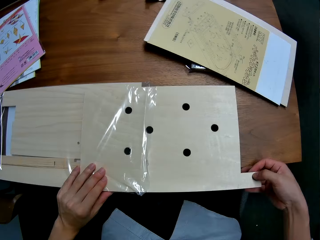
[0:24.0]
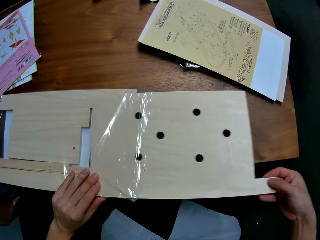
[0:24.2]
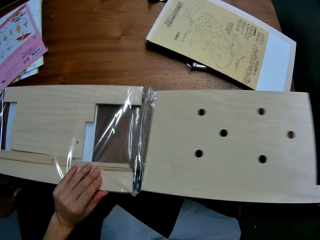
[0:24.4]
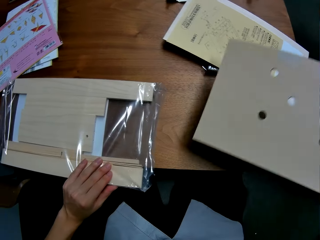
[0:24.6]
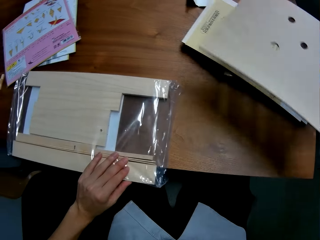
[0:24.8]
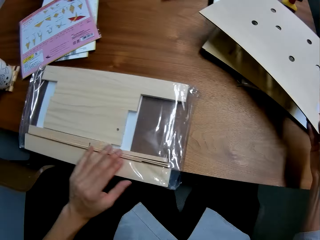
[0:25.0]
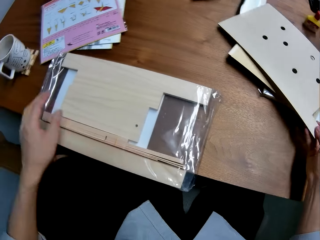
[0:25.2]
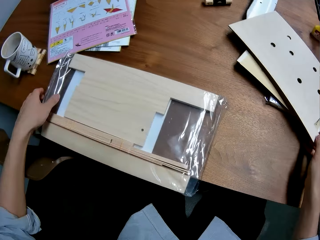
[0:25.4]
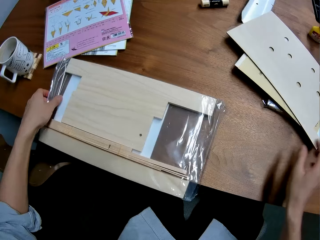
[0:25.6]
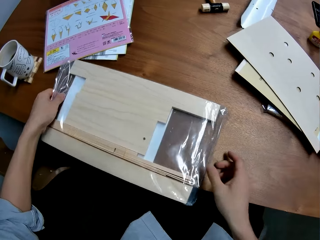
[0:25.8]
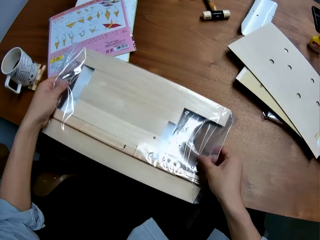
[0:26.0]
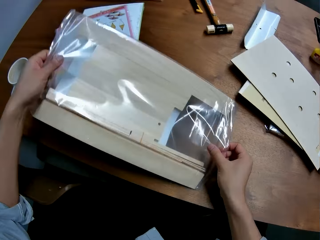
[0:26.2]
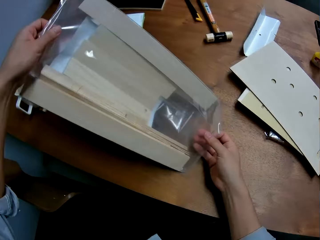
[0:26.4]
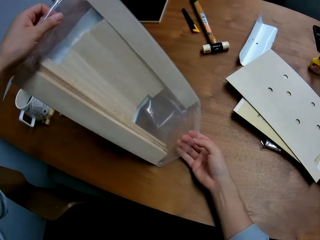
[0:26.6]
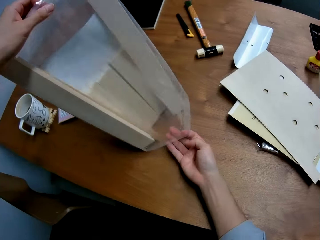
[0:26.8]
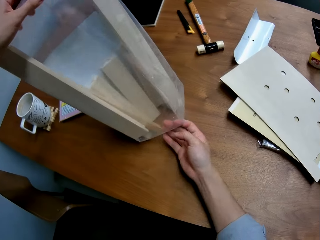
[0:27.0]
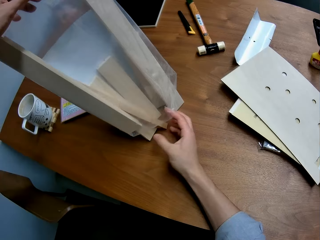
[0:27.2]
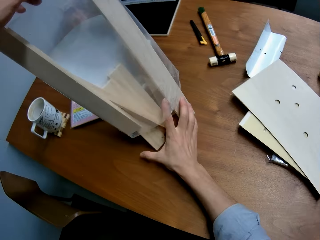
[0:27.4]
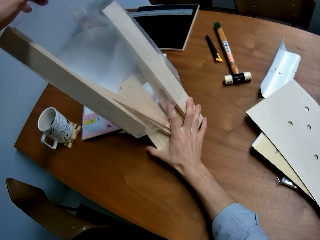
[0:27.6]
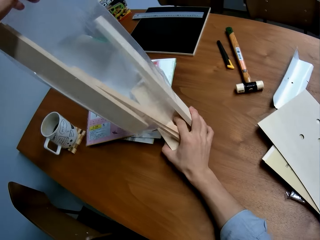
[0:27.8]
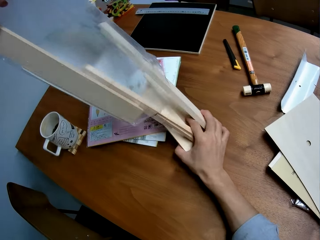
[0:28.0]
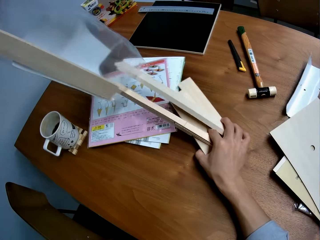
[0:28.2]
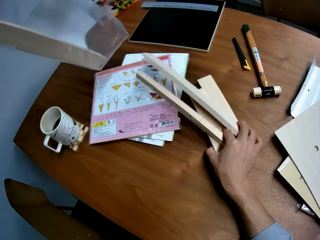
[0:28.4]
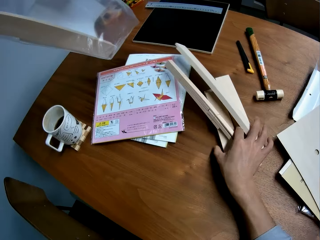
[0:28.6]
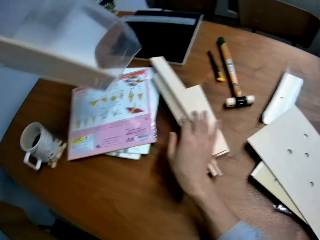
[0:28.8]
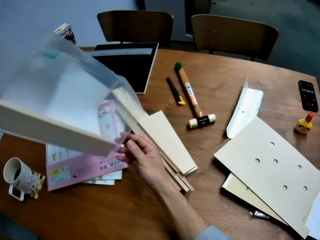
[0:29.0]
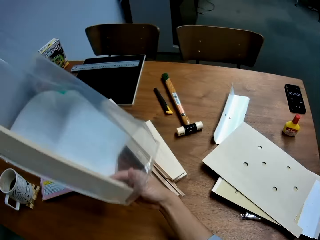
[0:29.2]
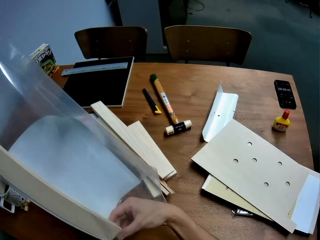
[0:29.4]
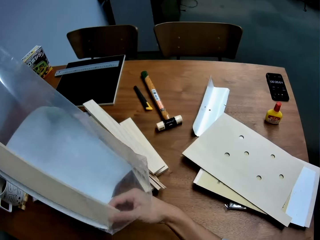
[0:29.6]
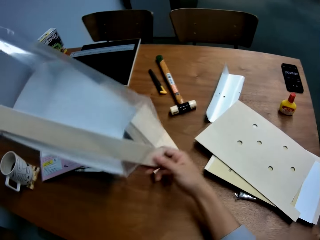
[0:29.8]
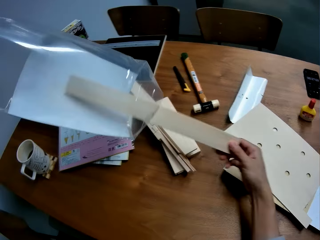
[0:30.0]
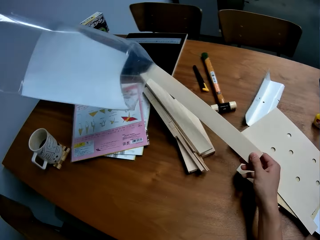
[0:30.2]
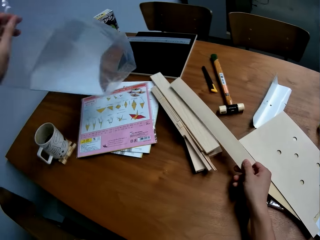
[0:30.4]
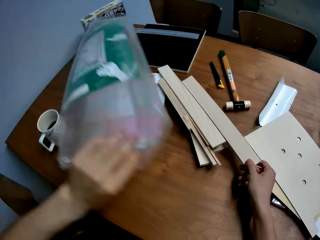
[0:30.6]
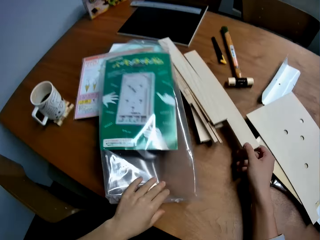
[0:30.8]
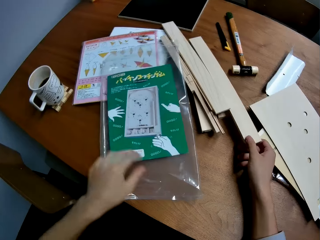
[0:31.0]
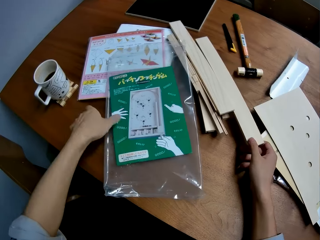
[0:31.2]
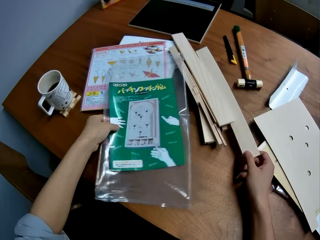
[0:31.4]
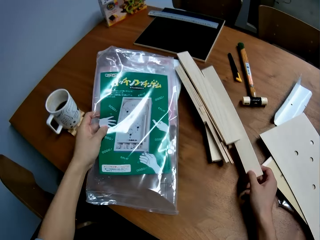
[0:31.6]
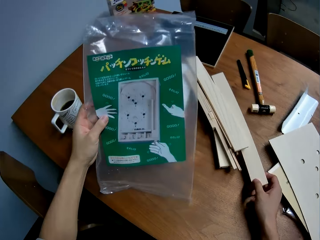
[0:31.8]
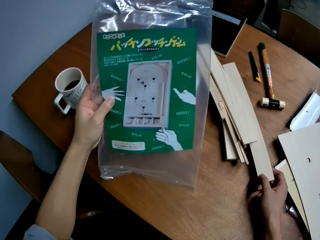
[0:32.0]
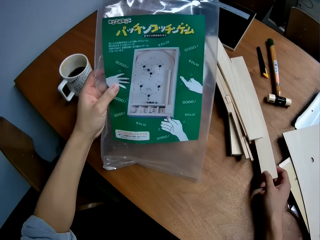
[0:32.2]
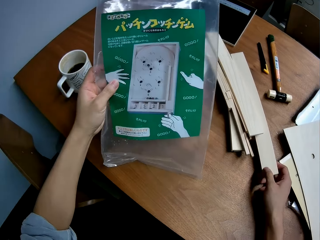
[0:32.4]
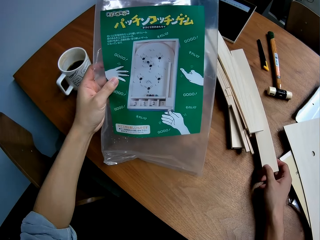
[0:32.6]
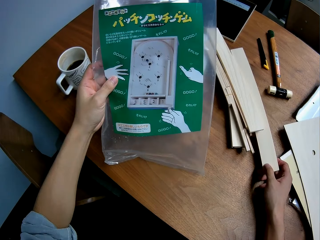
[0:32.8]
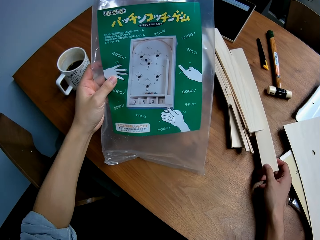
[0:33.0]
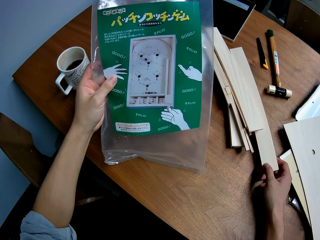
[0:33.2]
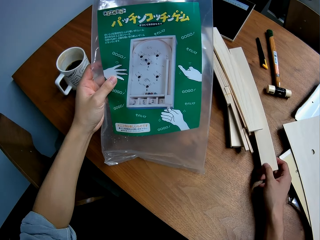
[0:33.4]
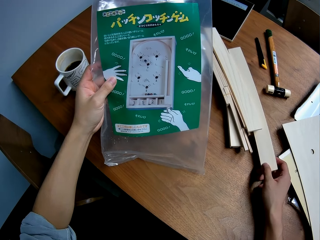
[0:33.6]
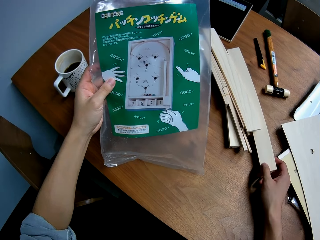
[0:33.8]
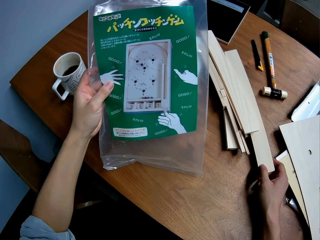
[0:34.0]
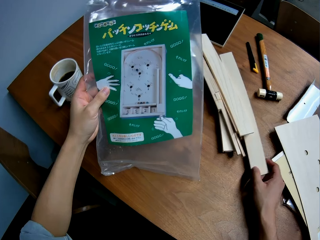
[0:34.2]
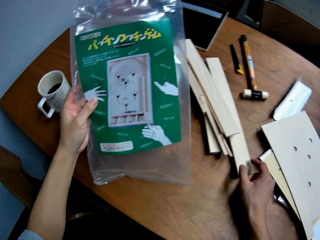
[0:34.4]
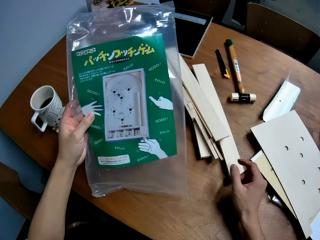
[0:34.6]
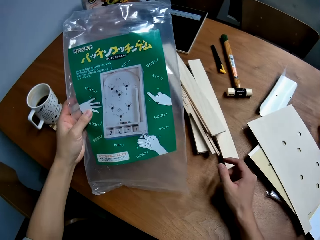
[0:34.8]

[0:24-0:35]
The camera wearer removes the wooden pieces. They drop the wood on the table and drop other wood in the nylon on the table. They hold the nylon paper up.

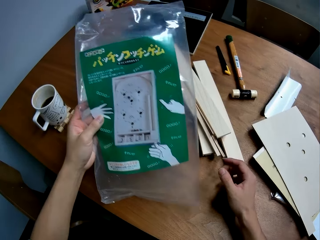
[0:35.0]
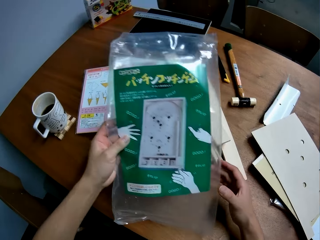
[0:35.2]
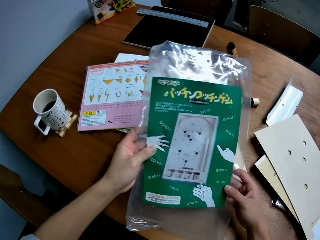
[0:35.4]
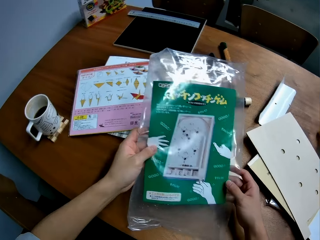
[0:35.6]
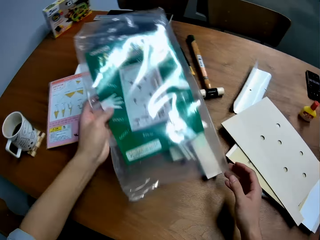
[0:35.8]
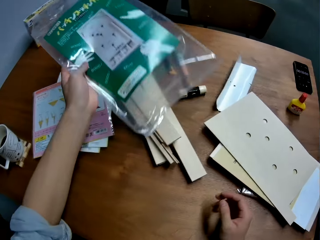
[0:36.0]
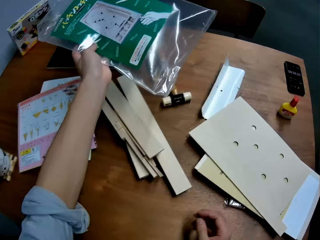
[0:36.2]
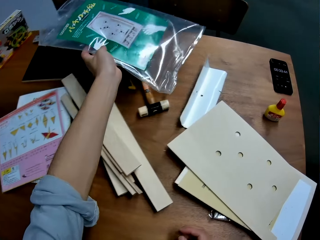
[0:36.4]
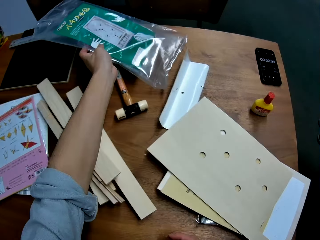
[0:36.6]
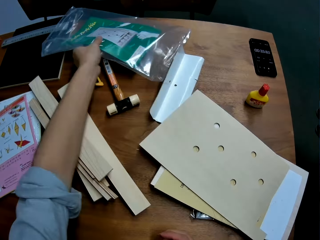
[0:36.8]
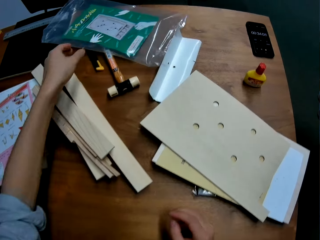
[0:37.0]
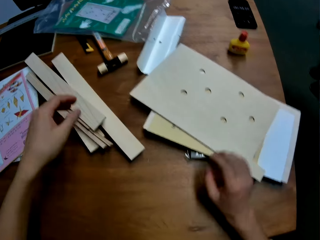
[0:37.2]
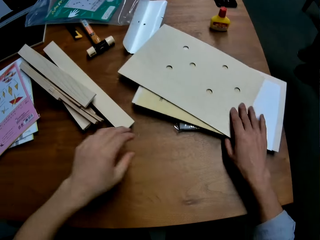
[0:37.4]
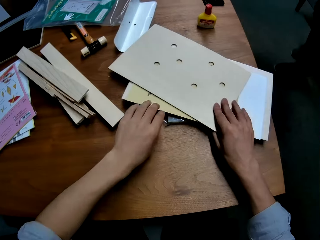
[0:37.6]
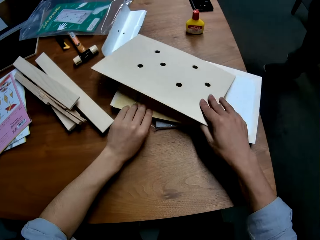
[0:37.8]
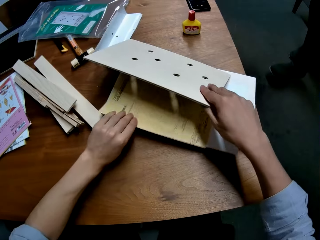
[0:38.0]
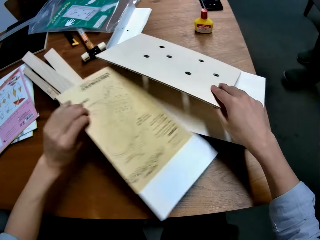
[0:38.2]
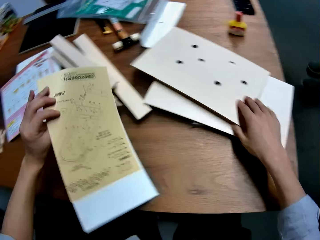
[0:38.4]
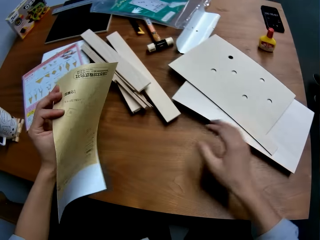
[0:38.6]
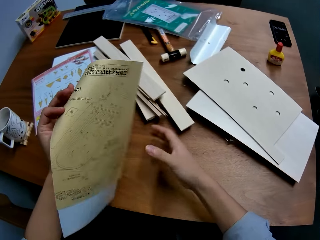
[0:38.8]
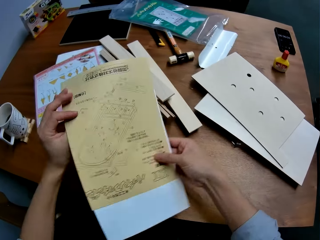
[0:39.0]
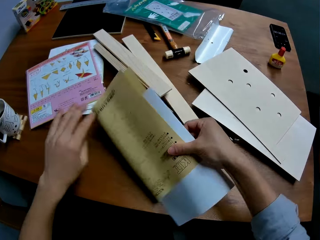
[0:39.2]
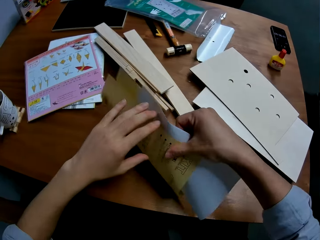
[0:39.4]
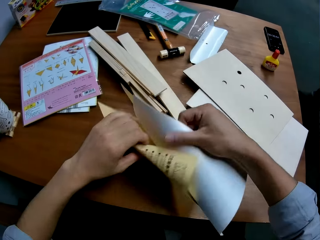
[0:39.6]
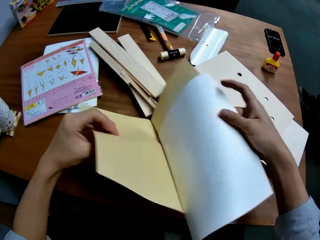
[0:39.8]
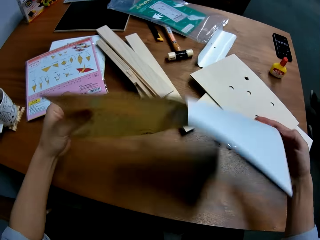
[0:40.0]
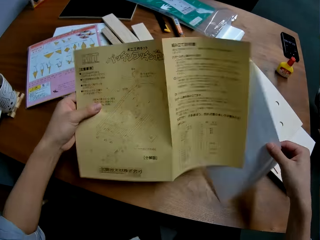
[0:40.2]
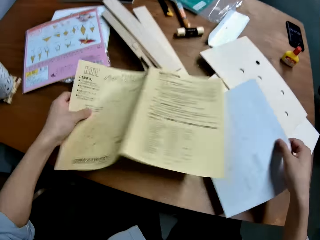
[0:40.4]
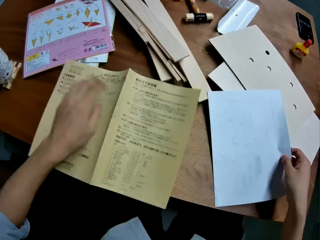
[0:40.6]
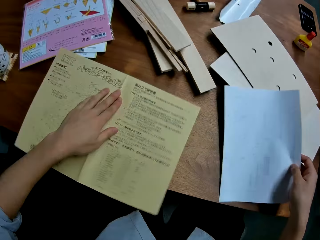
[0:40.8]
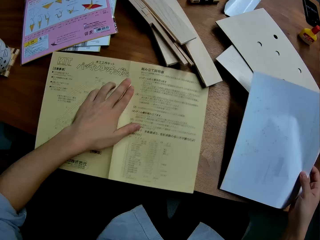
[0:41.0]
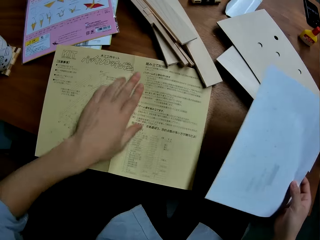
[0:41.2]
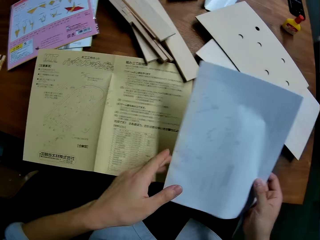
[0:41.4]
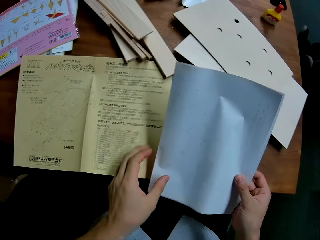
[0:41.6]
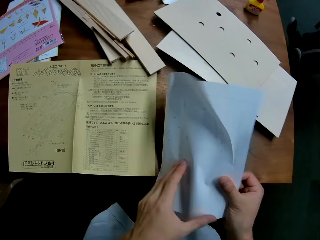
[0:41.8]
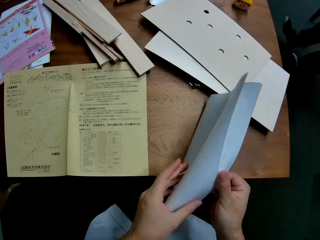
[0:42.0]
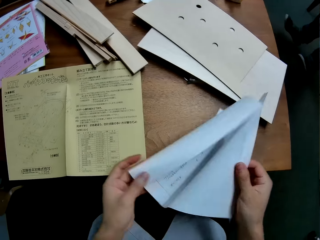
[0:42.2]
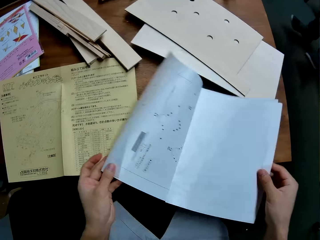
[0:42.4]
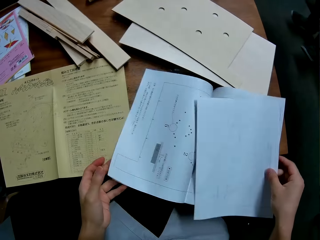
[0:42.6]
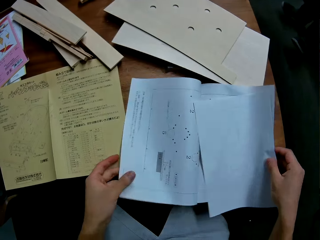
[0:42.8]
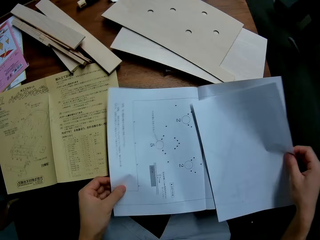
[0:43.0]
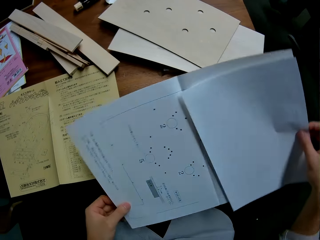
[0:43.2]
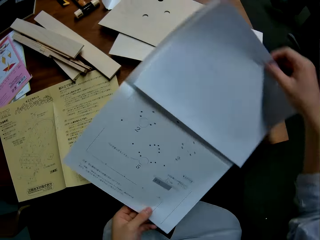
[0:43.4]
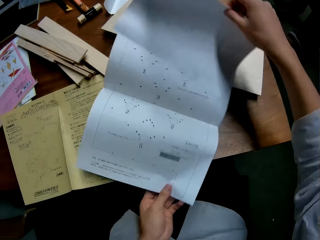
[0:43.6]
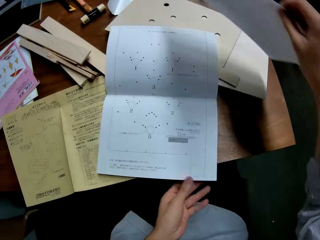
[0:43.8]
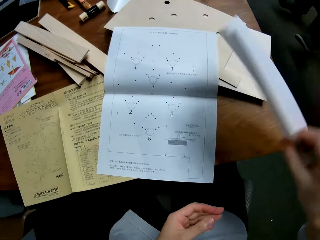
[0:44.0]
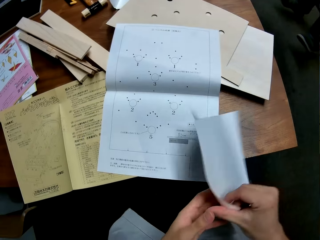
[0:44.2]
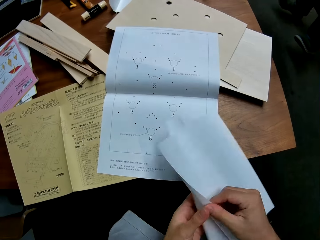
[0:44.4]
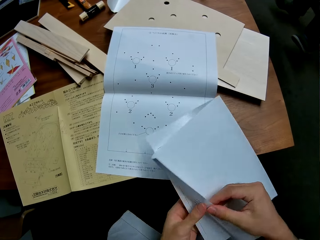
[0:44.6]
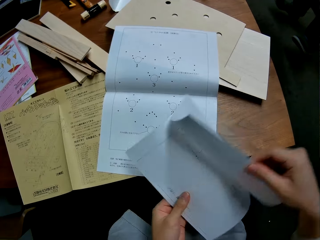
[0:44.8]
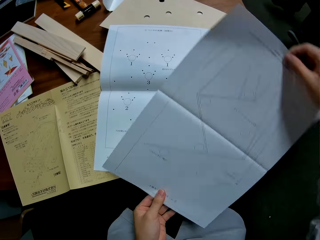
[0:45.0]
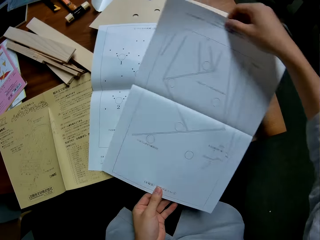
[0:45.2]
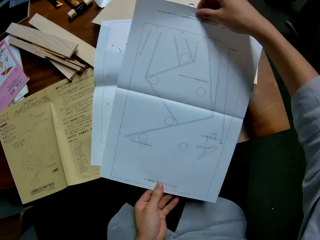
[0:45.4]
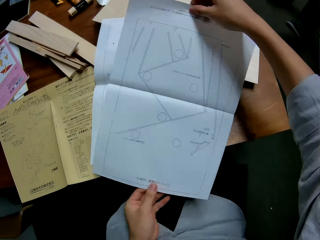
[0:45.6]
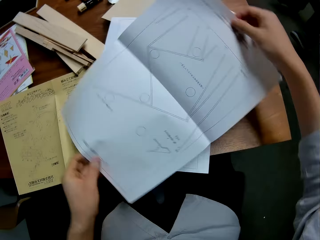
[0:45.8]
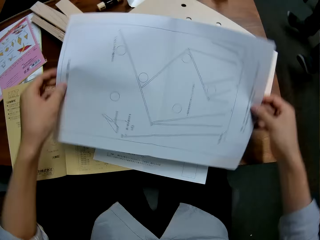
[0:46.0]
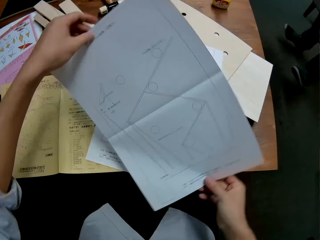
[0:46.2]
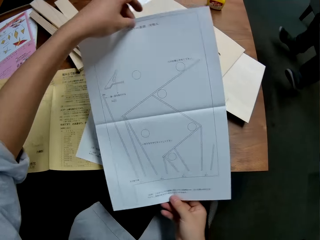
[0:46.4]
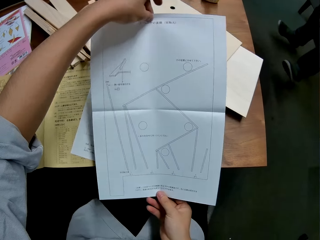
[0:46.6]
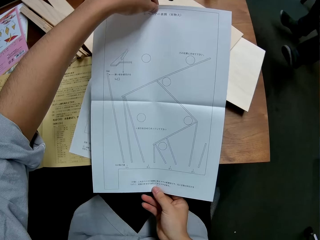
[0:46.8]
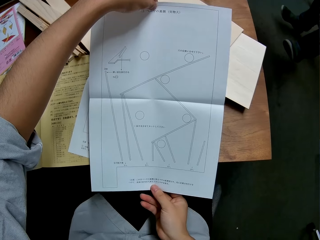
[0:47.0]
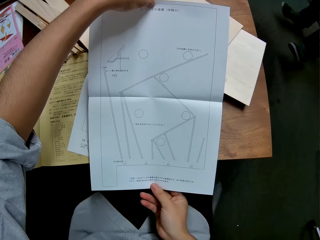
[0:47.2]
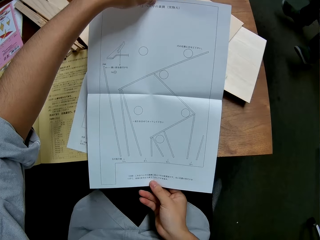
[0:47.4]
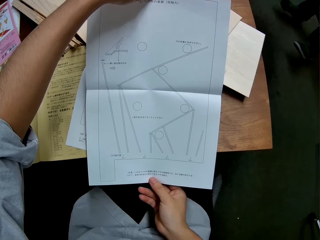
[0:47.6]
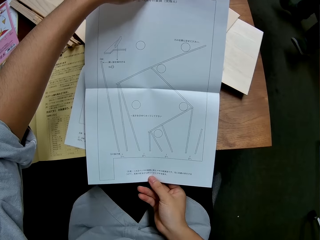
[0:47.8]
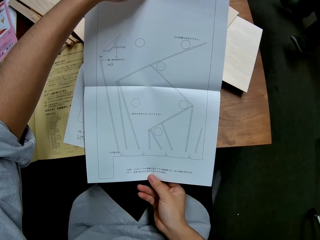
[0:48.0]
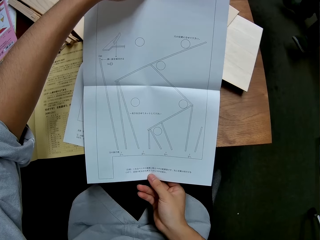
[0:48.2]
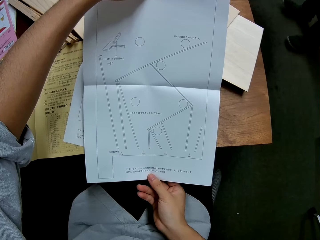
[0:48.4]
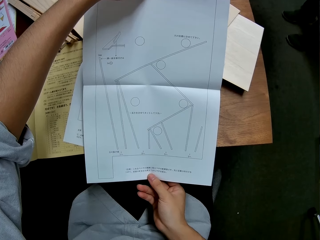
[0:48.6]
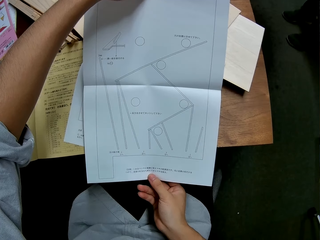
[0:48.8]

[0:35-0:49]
The camera wearer puts the nylon paper on the table. They take a paper or manual from underneath the nylon and drop the paper on the nylon. They open up the papers and flip the manual. They put the manual on the table, flip the manual, and rotate the manual.
